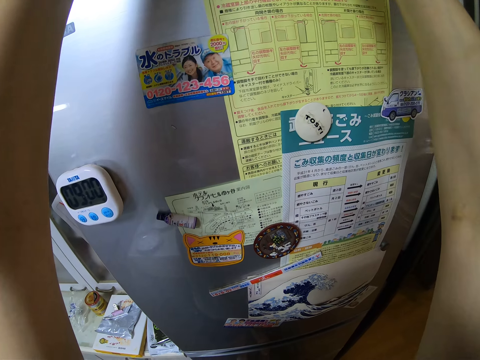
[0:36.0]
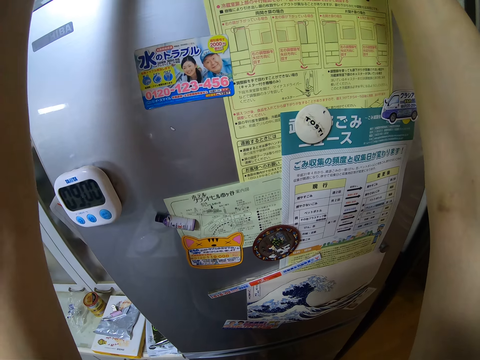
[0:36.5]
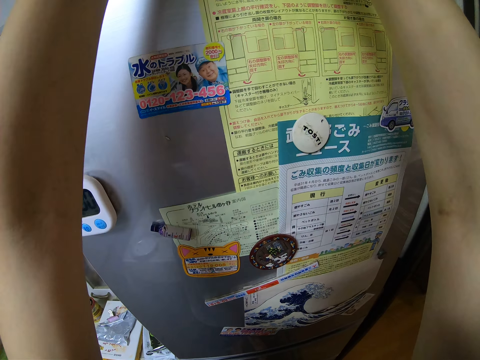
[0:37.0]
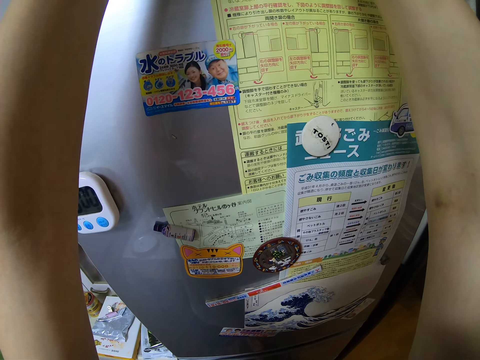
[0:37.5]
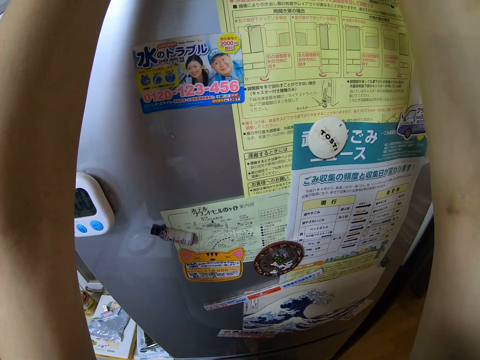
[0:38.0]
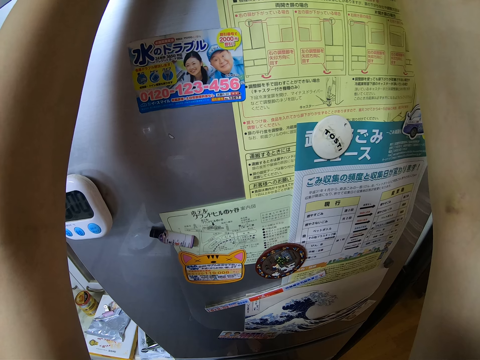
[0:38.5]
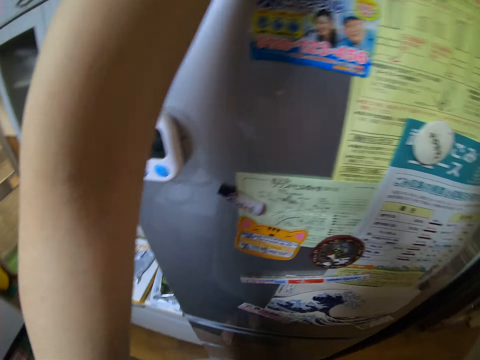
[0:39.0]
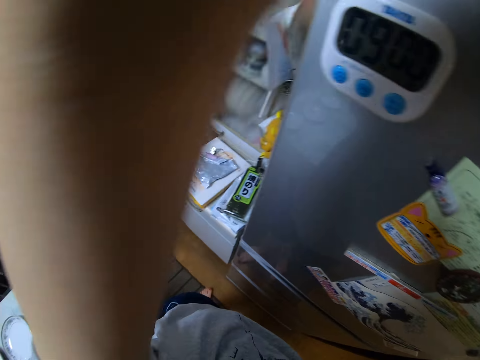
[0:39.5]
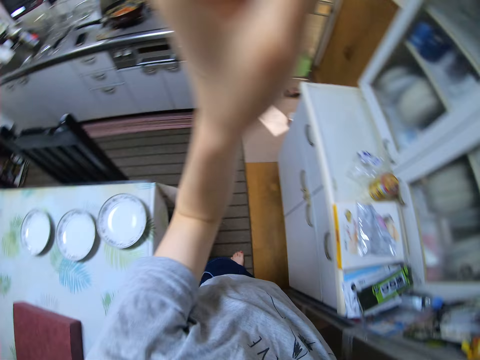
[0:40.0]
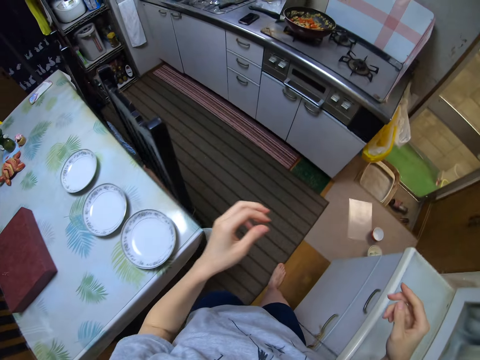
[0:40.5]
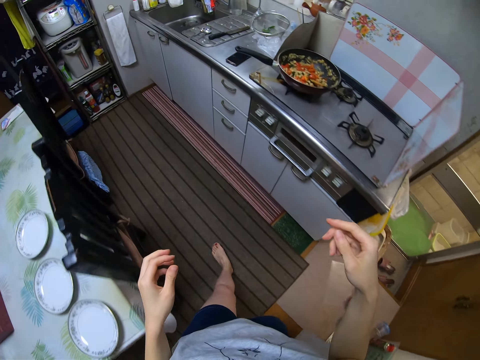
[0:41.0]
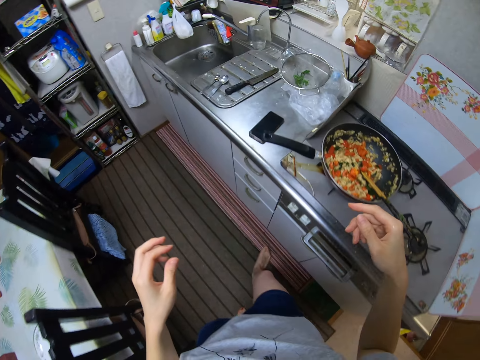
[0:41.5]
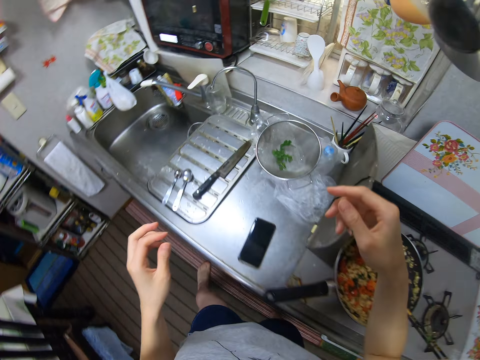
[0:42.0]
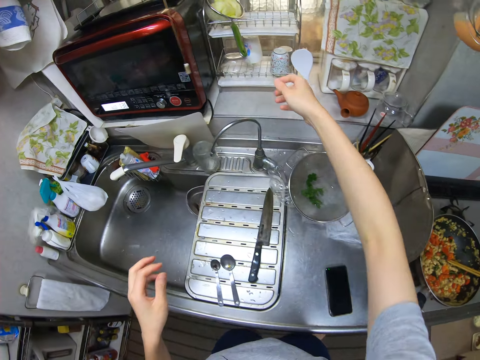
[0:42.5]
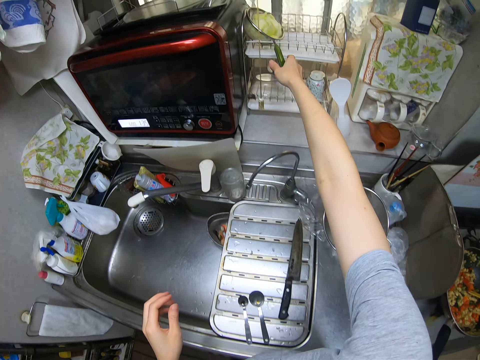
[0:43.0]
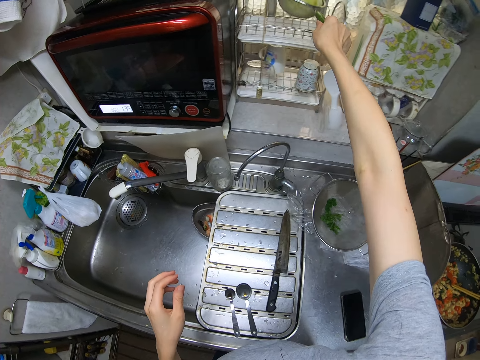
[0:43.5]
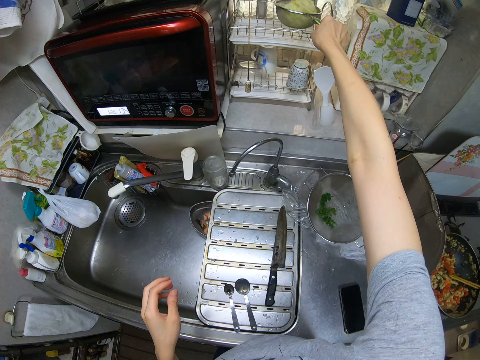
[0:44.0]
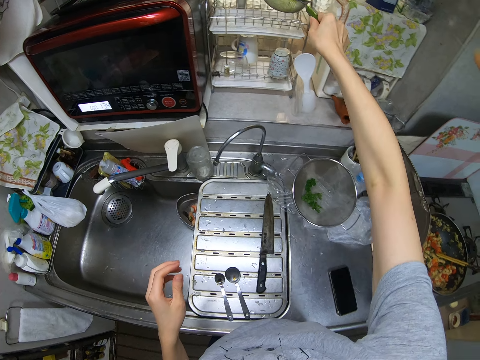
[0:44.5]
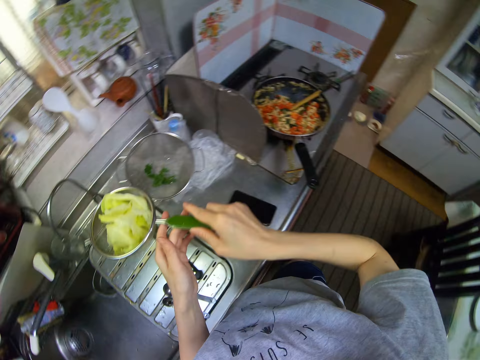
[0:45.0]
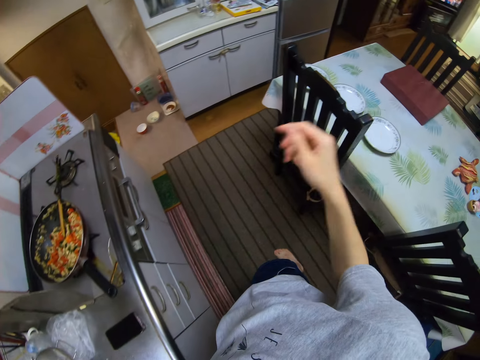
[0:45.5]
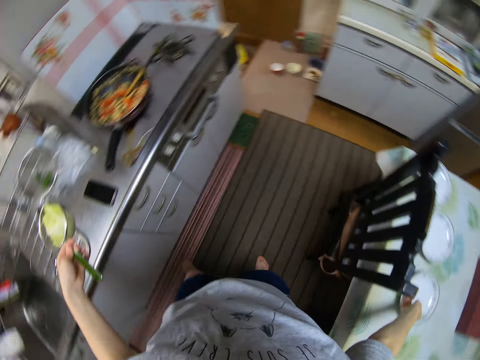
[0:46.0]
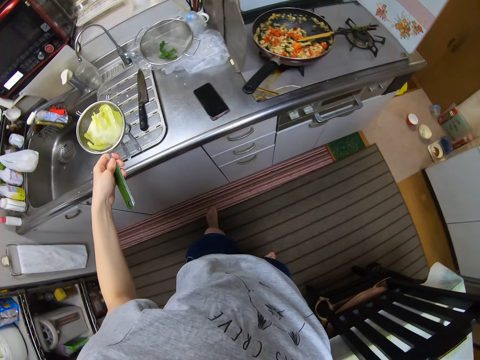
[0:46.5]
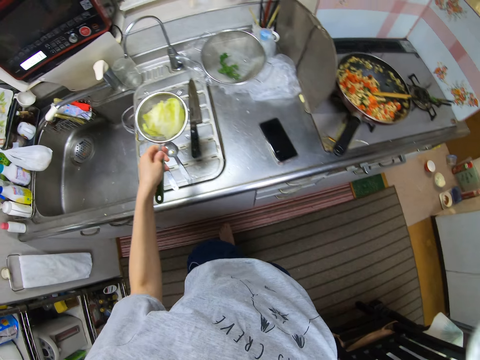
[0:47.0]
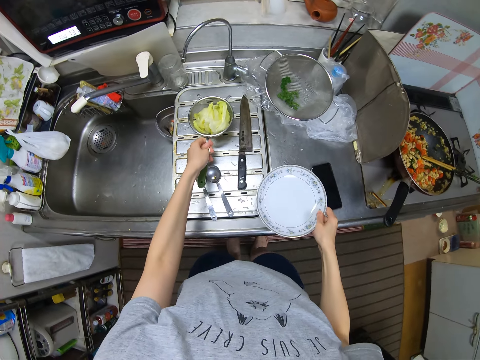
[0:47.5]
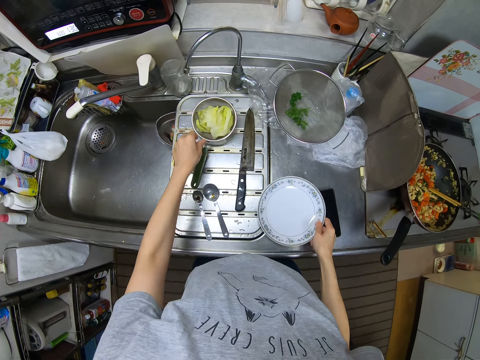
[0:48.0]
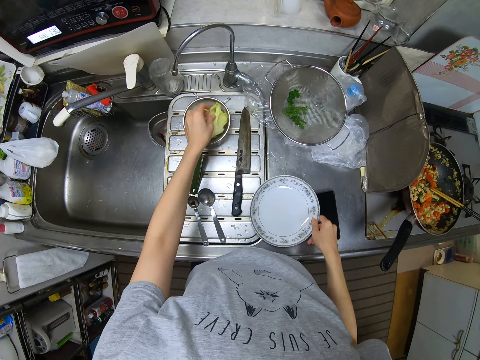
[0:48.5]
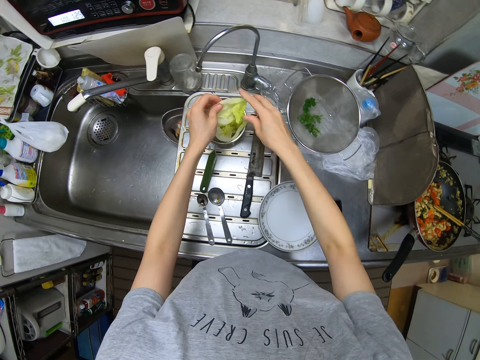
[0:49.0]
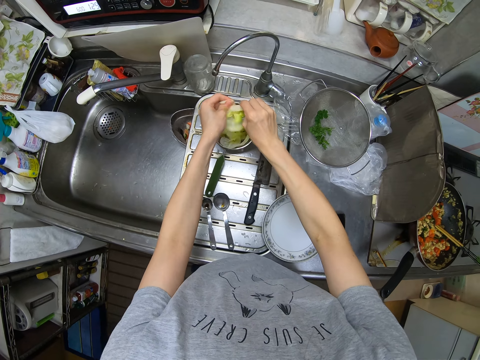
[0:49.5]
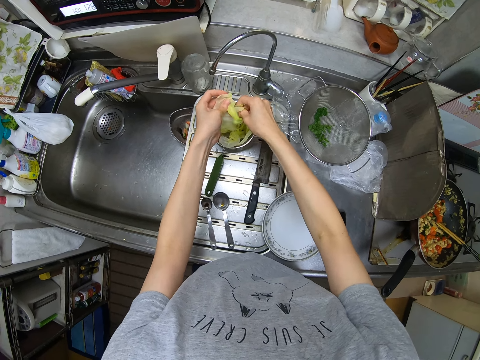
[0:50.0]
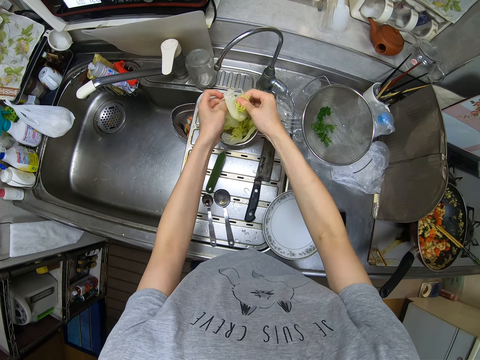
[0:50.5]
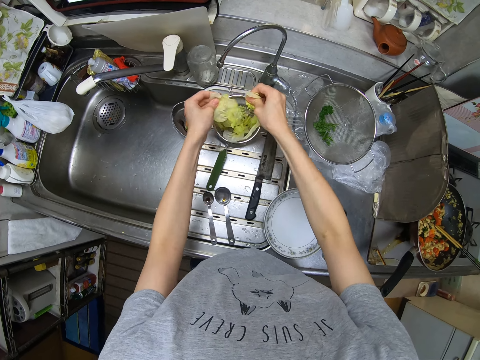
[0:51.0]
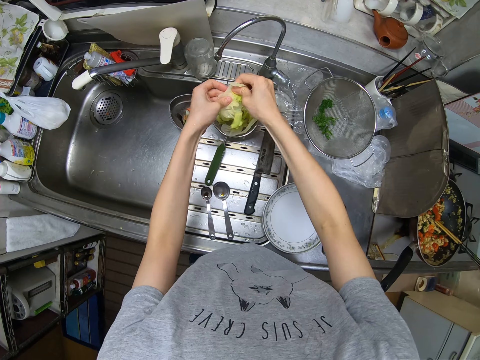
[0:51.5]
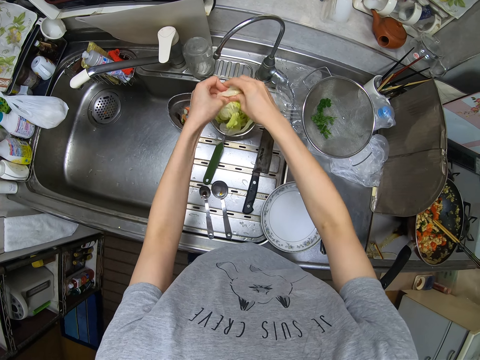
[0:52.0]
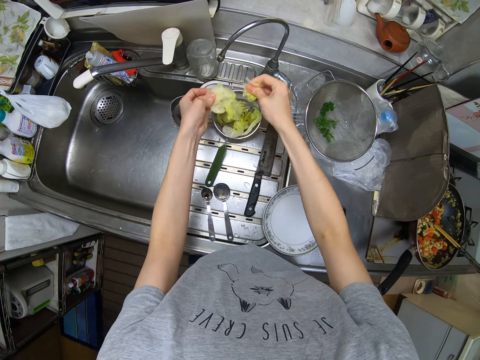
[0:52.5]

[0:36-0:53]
The camera wearer looks away from the fridge and lowers her hand. She walks towards the microwave. She walks away from the fridge. She moves her hand forwards. She takes a sieve on a plate rack beside the microwave. She holds the sieve with her hand, lifts up the sieve, and hits the sieve on the rack. She moves the sieve towards her, moves her other hand towards the sieve, places the sieve on her other hand, and moves her hand forwards. She picks up a plate from a dining table behind her. She holds the plate with her hand and moves the plate towards the counter top. She places the sieve on a slab beside the washing basin. She places the plate on the slab. She picks up a cabbage or lettuce from the sieve with her hand. She moves her other hand towards the lettuce and holds the lettuce with both her hands. She tears the cabbage into pieces. She cuts the lettuce with her hands.

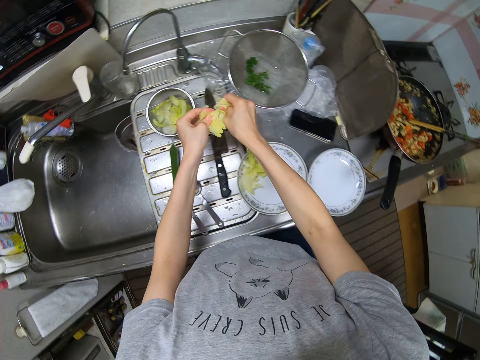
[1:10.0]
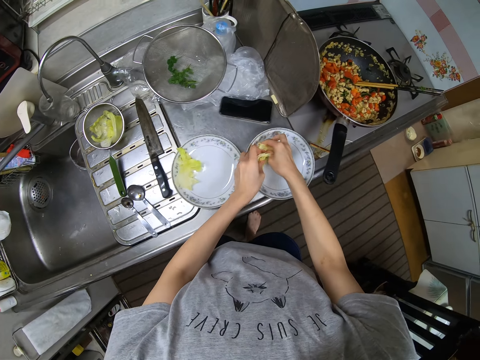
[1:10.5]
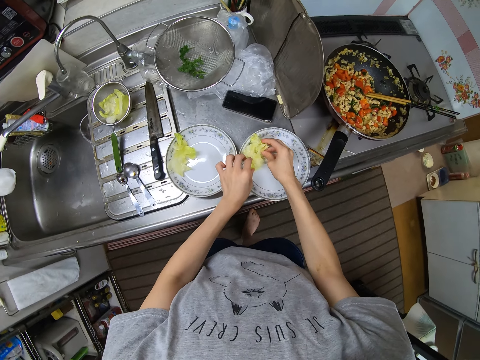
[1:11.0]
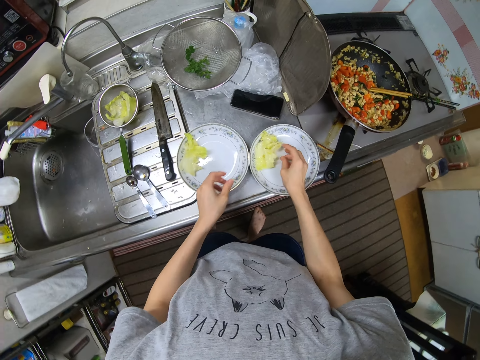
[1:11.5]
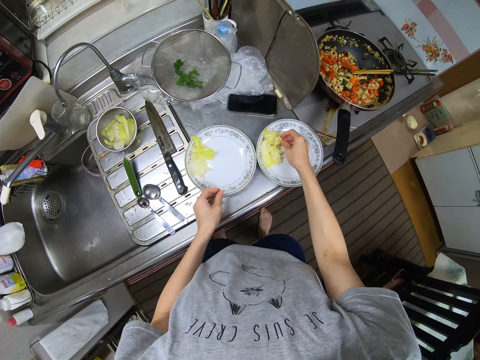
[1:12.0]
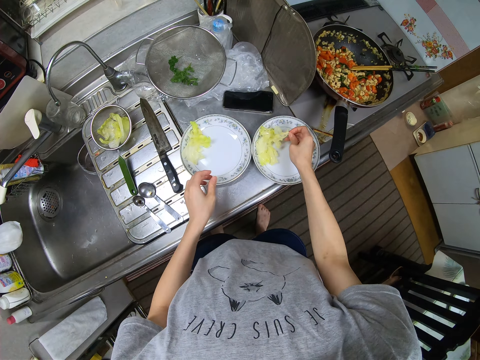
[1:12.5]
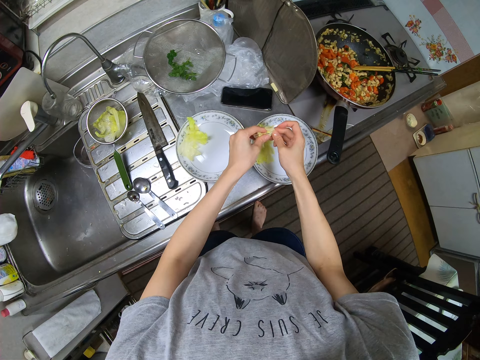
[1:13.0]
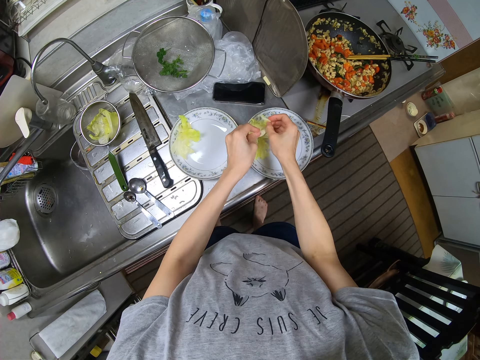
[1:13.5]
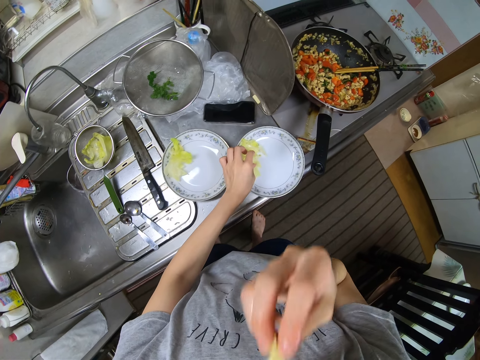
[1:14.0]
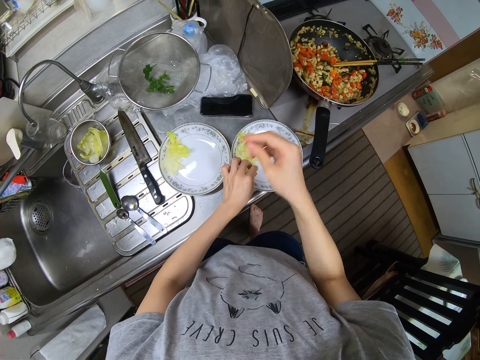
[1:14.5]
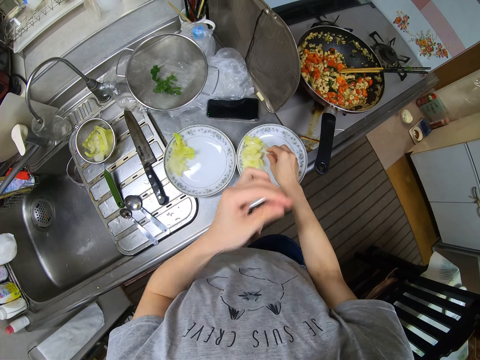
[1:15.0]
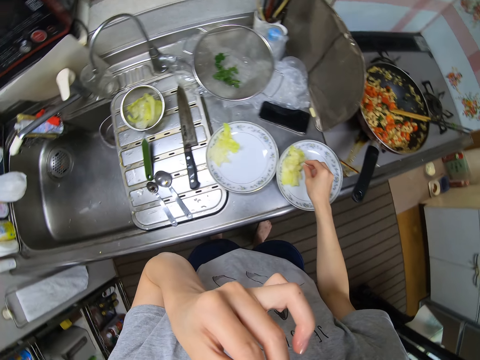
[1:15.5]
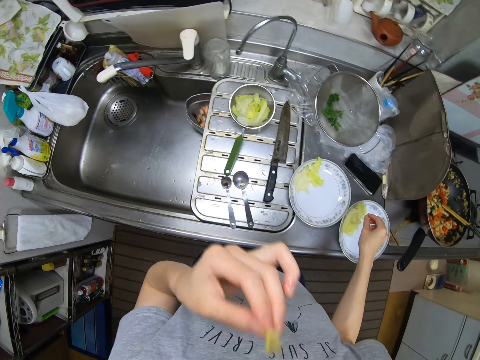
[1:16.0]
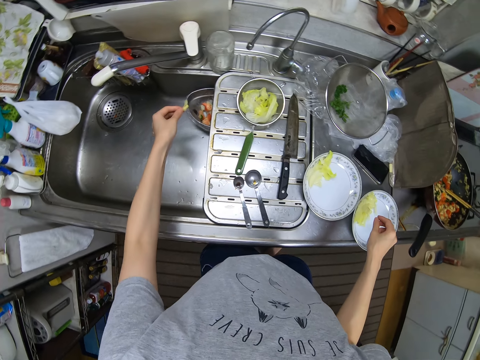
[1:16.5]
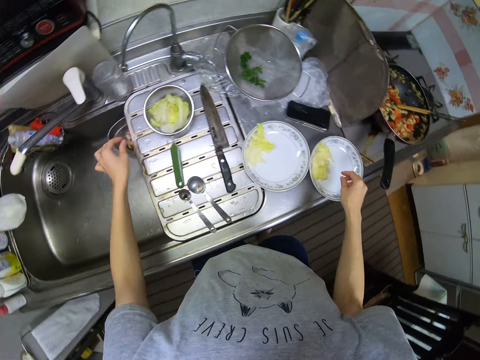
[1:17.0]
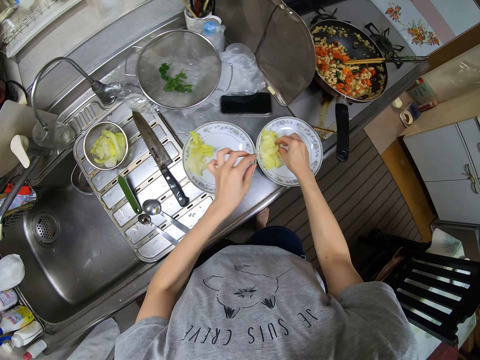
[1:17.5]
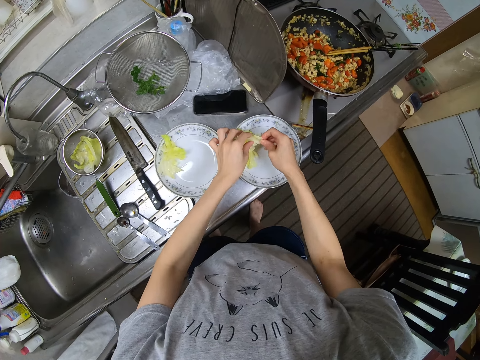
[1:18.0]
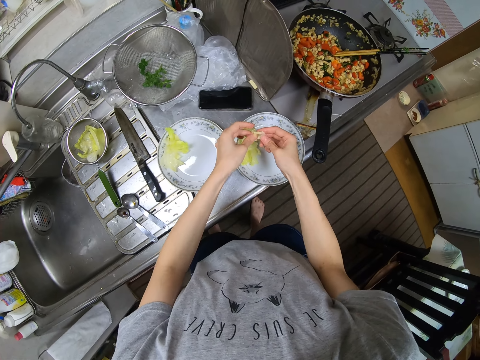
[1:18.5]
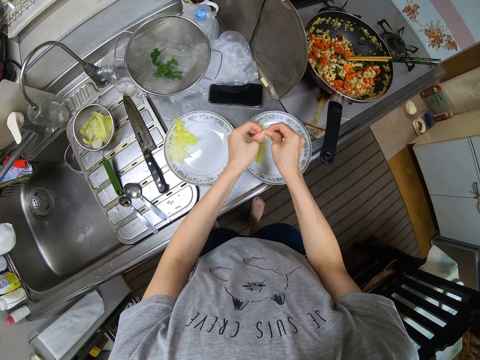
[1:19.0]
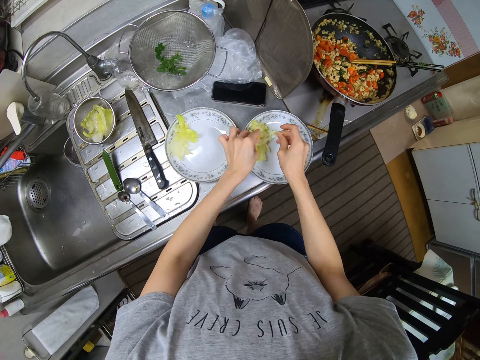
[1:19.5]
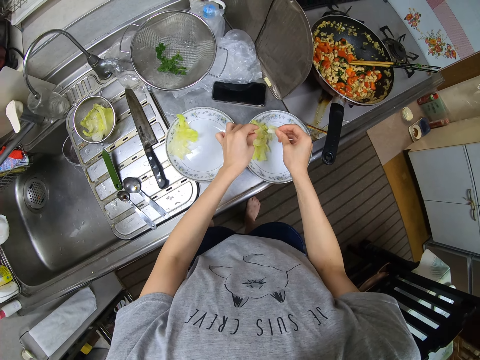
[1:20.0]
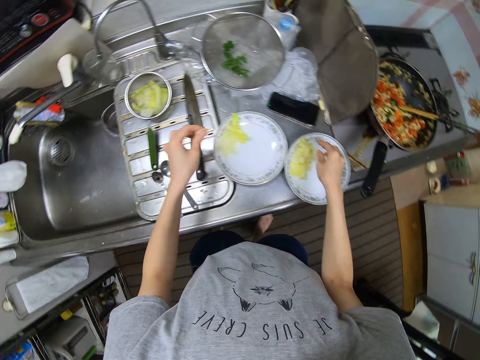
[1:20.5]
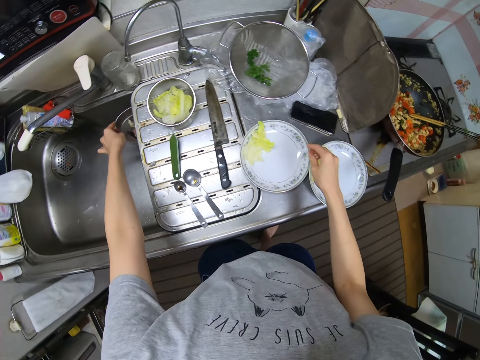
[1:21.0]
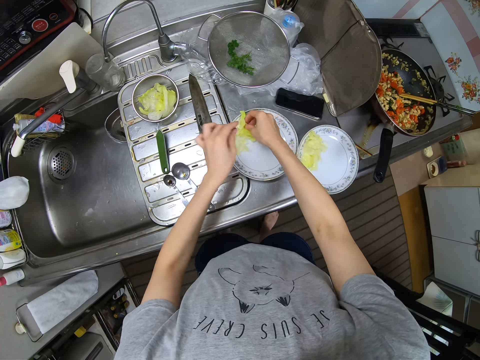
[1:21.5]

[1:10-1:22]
The camera wearer moves her hand towards the plate. She puts the pieces of cabbage in the plate. She moves her hand towards her, places her hand on the plate. She picks up a cabbage in the plate. She pushes the plate forwards and moves her hand towards the other plate. She tears the cabbage into two. She holds the lettuce with both hands and cuts the lettuce with her hands. She eats the cabbage in her right hand. She places the piece in the plate, moves her other hand towards her face, lowers her hand towards the plate, and moves her other hand towards her face. She removes the cabbage from her mouth. She takes a bite from the lettuce. She lowers her hand towards the sink. She throws the cabbage in the bowl in the washing basin. She moves her hand towards the plates. She picks up a cabbage from the plate. She holds the lettuce with both her hands and cuts the lettuce with her hands. She tears the cabbage into two. She drops the cabbage in her left hand in the plate. She passes the cabbage in her right hand to her left hand. She moves her hand towards the sink. She throws the cabbage in the bowl in the washing basin. She moves her hand forwards and moves her other hand towards the plate. She picks up a cabbage from a plate beside the knife on the slab.
